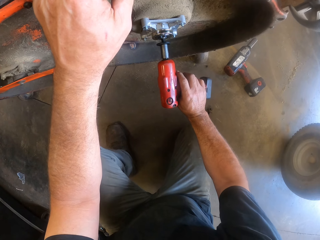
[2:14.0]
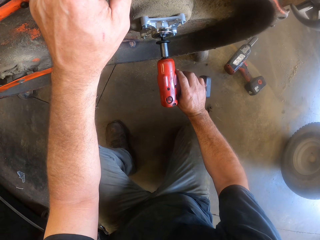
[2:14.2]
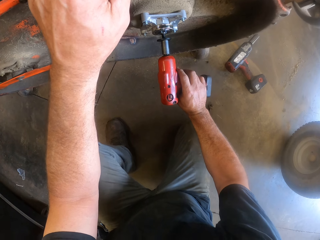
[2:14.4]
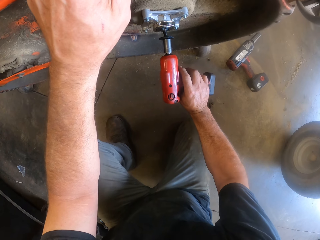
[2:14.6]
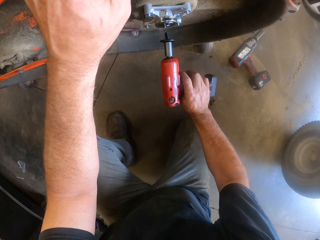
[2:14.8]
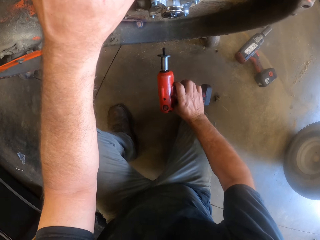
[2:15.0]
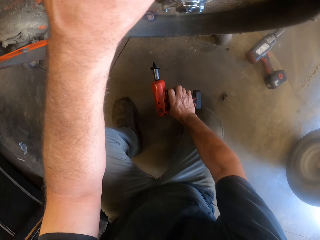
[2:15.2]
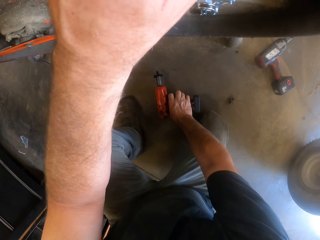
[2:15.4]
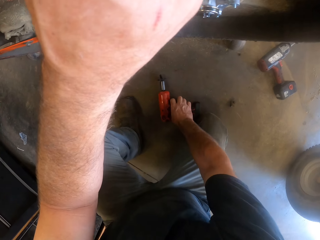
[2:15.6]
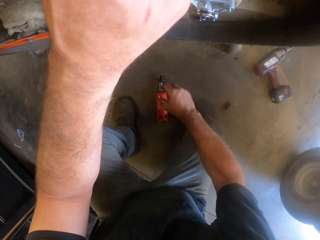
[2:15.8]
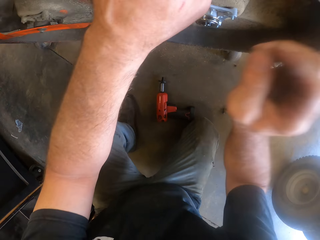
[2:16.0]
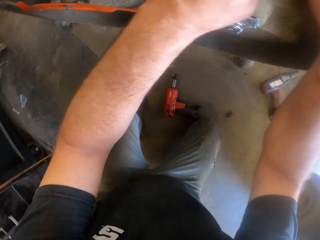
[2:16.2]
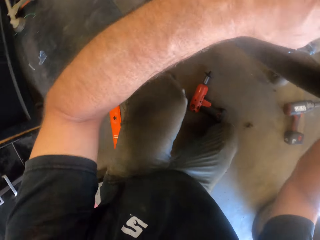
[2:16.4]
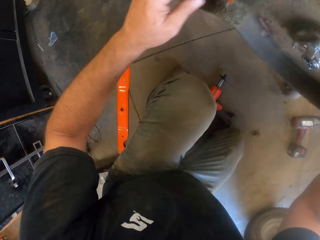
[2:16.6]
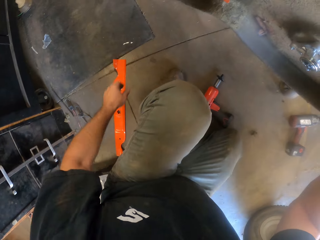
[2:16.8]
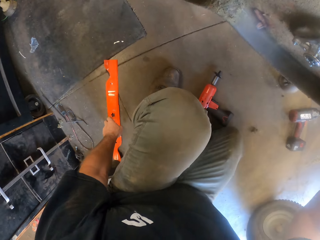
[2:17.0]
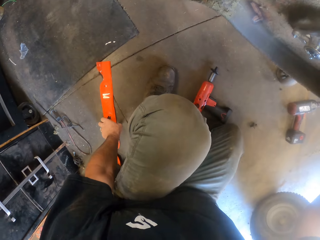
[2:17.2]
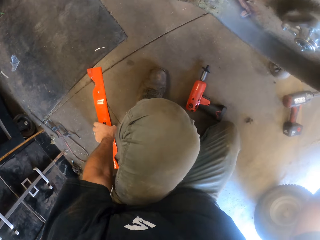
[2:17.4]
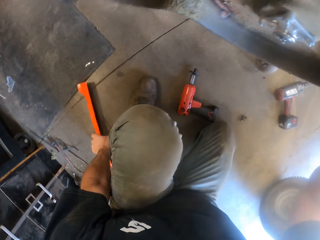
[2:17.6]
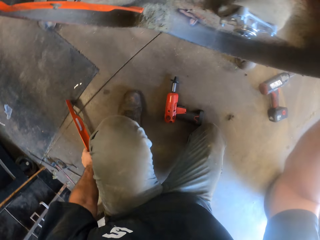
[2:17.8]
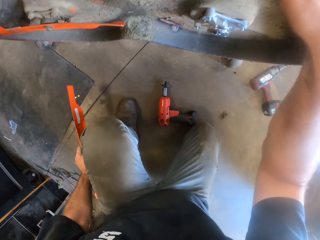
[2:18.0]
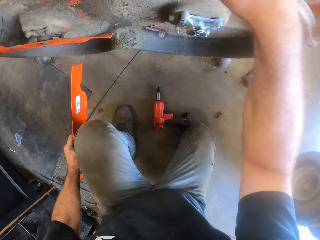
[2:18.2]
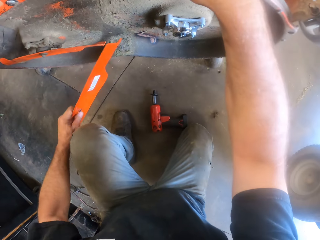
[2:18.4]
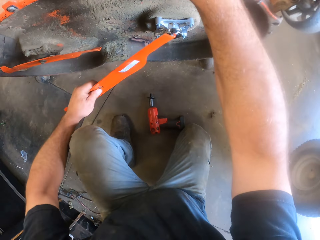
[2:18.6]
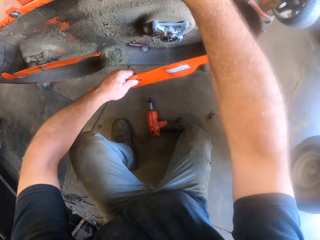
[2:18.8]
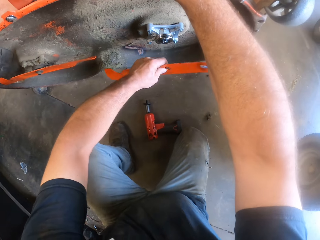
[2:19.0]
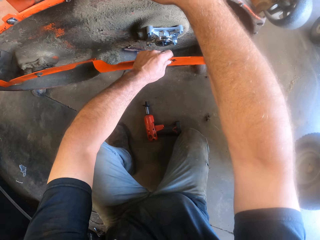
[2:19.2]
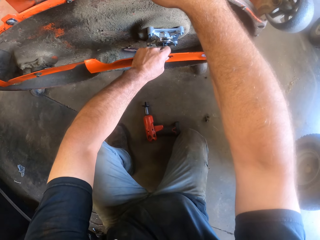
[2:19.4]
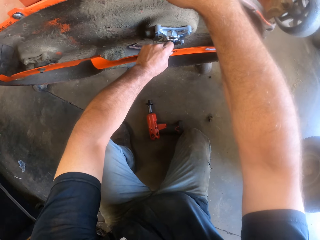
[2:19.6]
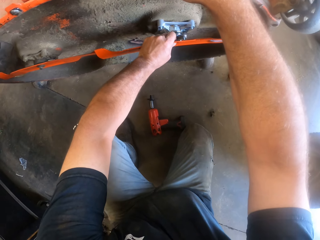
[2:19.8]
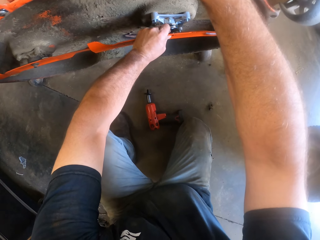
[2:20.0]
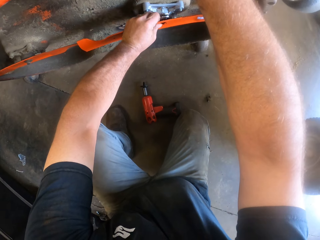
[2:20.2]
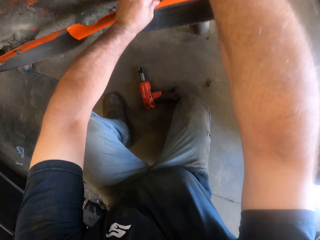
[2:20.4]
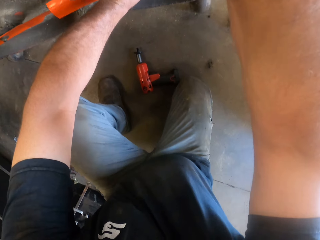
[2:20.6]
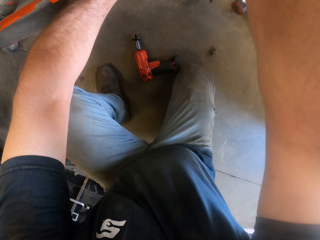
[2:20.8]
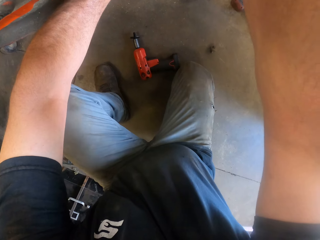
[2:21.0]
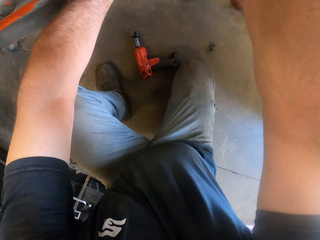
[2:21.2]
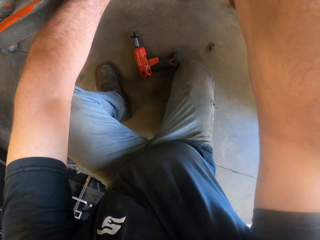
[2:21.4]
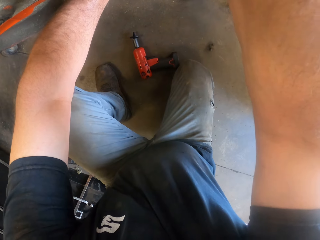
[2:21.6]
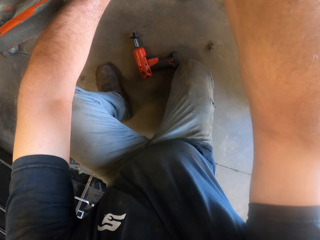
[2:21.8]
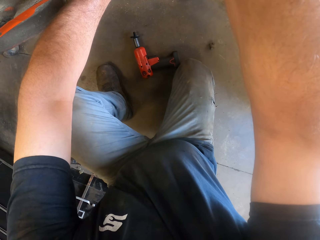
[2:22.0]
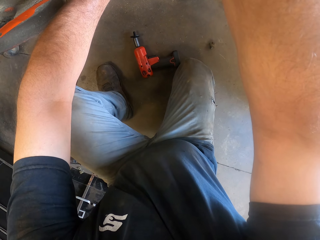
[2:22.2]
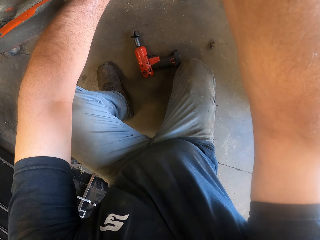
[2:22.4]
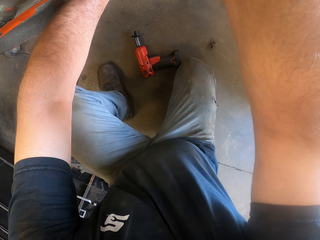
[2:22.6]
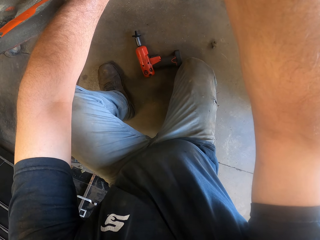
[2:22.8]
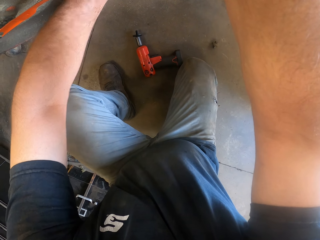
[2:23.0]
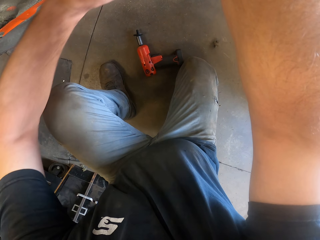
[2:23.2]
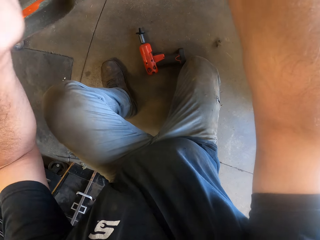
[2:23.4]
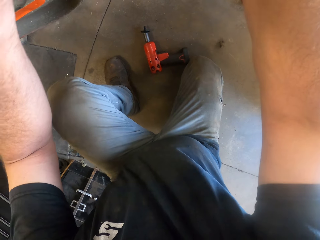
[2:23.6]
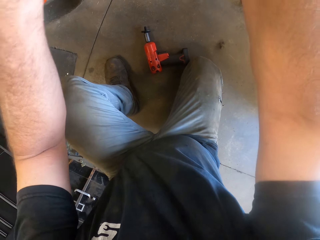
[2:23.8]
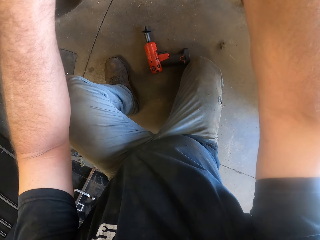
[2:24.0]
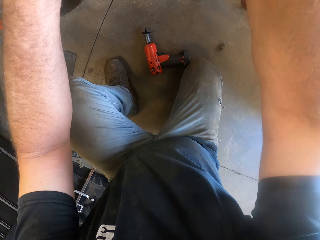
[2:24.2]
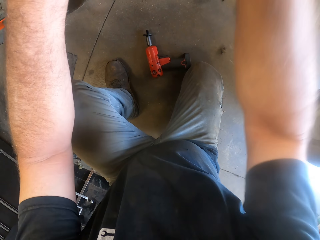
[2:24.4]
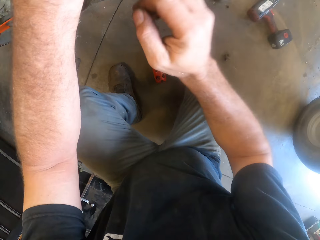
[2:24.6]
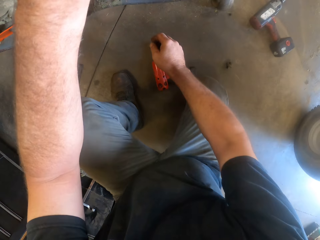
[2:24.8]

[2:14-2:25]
The camera wearer drops the impact wrench on the floor. He holds the lawn mower. He picks up a mower blade on the floor with his left hand. He attaches the mower blade to the mower. He places the blade on the blade adapter. He looks at the impact wrench on the floor.

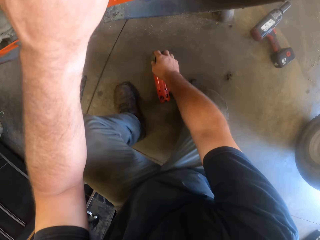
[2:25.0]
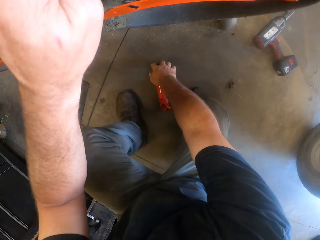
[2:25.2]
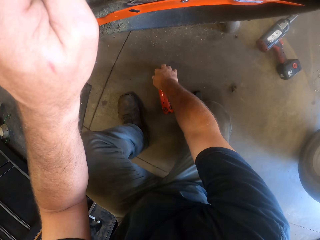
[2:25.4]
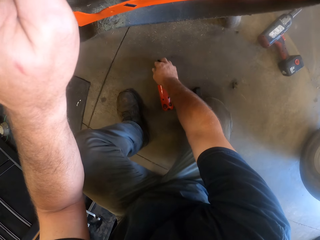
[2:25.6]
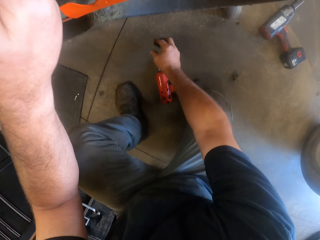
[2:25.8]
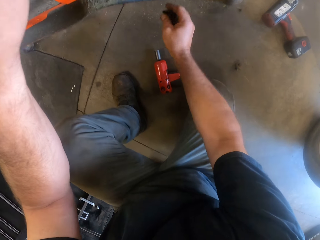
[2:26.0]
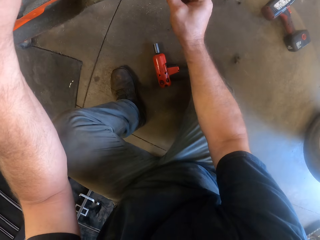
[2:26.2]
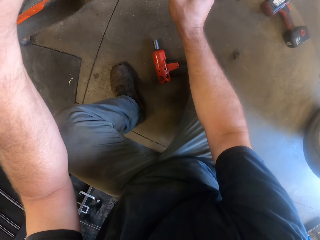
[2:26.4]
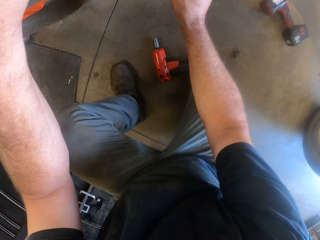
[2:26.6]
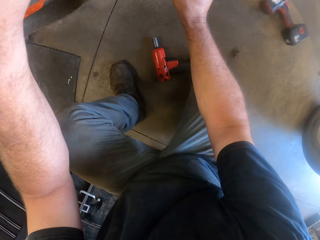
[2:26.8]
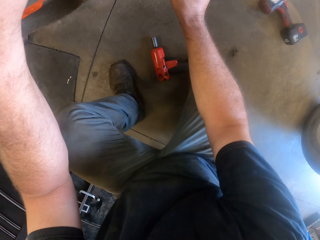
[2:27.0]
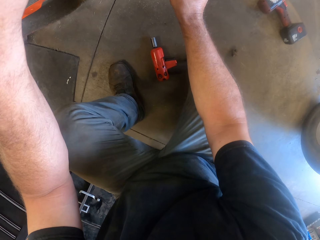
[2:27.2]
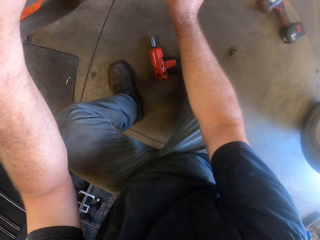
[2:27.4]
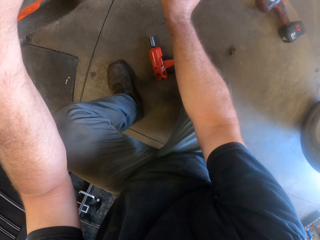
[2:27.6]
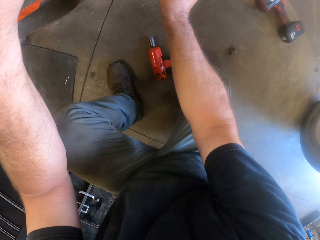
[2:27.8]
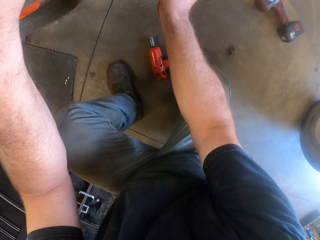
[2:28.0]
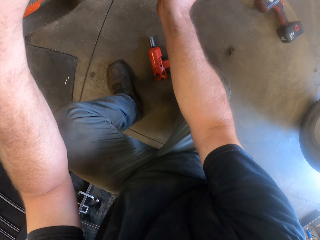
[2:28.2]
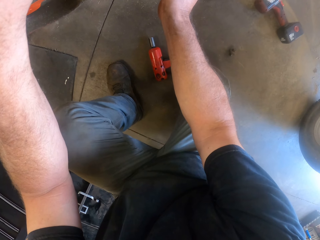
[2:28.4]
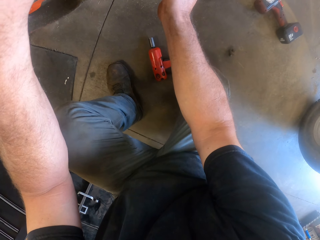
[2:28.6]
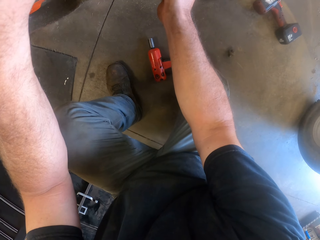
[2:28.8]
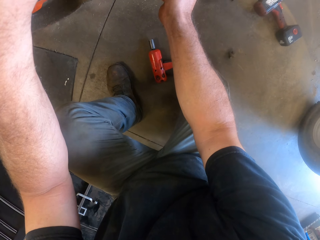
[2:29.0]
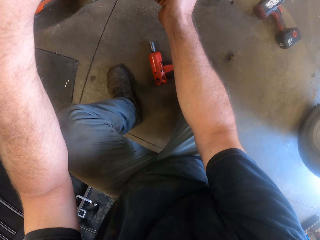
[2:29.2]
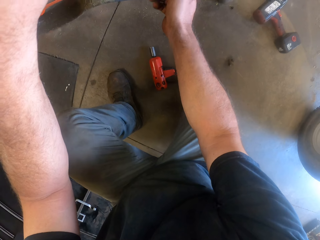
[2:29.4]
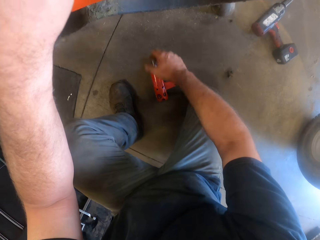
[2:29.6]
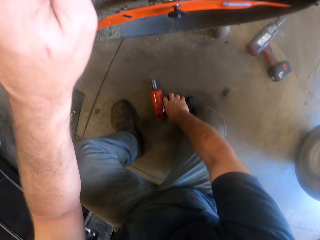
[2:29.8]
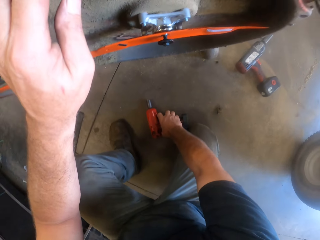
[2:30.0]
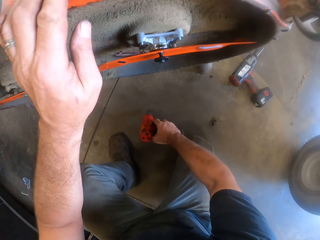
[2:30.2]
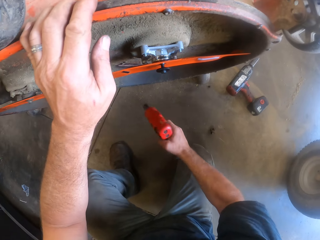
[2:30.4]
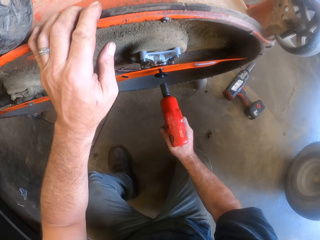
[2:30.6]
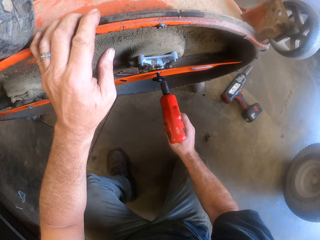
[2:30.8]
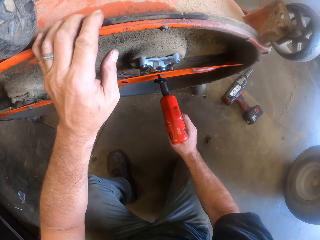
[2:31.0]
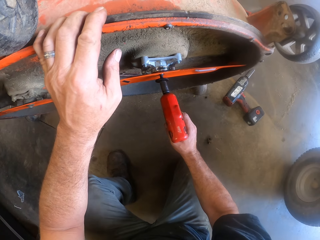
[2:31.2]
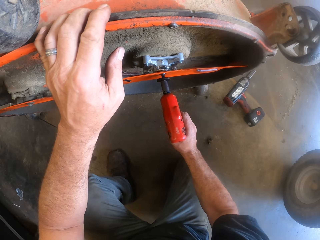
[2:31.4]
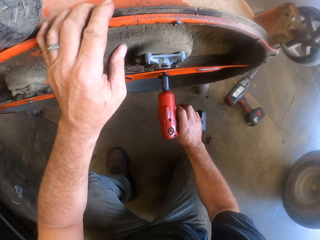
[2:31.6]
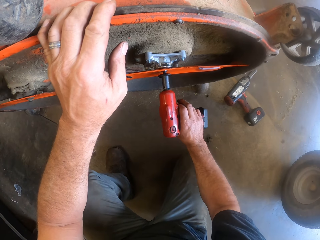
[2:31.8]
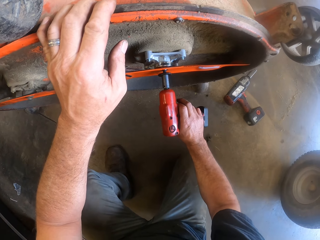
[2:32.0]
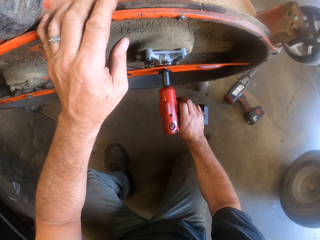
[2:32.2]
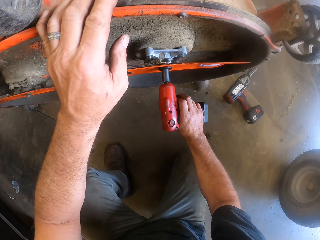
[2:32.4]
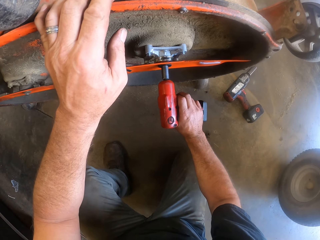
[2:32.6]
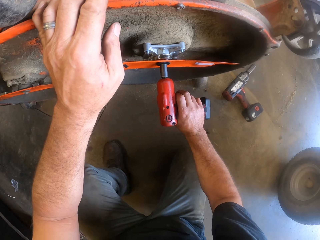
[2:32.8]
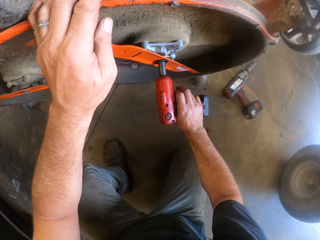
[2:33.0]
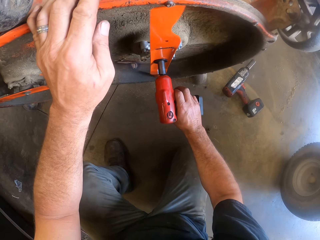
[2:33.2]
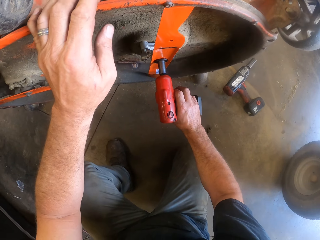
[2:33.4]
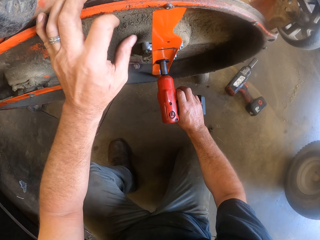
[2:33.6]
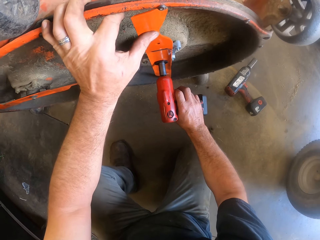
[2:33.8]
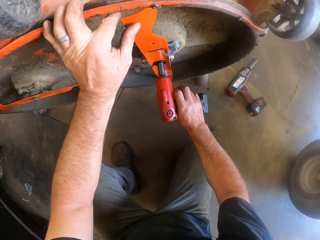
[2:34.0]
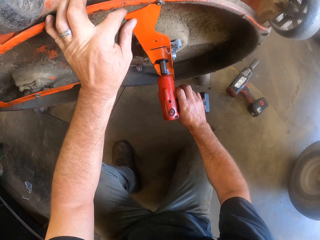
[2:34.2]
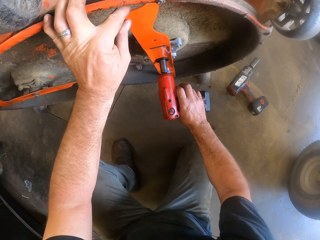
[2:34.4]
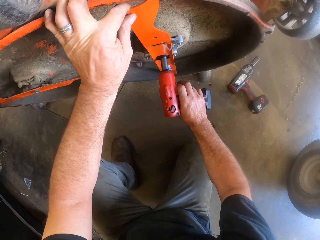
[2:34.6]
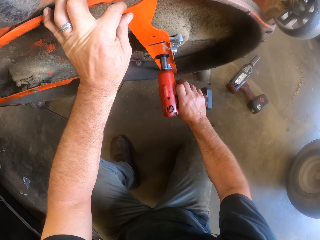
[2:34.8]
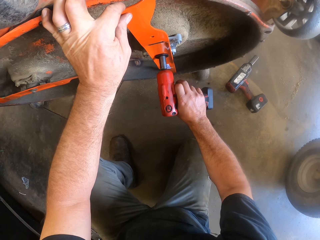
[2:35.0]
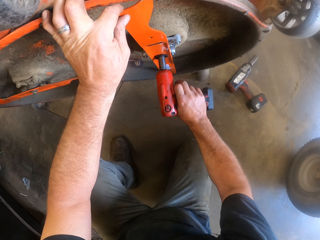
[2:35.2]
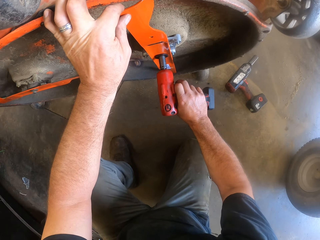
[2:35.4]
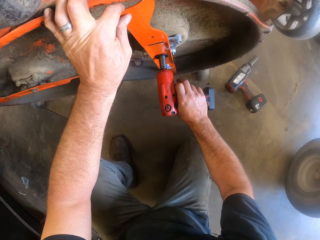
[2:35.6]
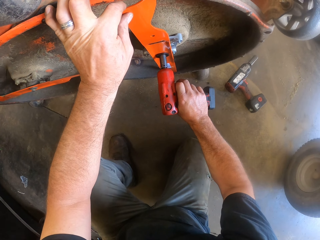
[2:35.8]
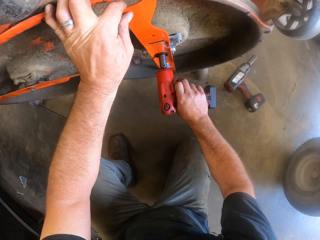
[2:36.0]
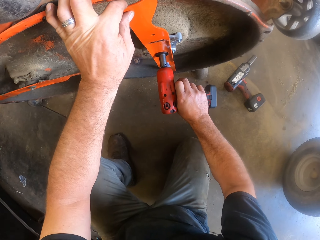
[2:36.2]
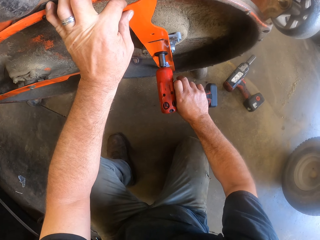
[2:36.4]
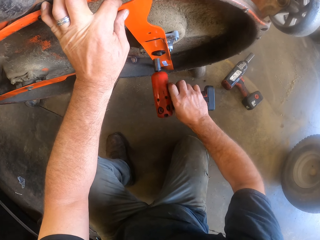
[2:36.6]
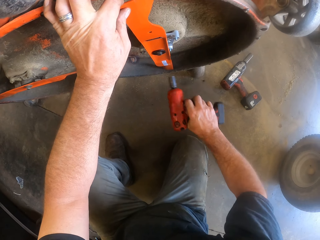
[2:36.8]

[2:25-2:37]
The camera wearer picks up the bolt on the impact wrench from the floor with his right hand. He holds the mower blade against the lawn mower with the bolt. He picks up the impact wrench on the floor with his right hand. He drills in the bolt with the impact wrench. He tightens the blade adapter. He holds the blade with his left hand. He tightens the blade adapter.
